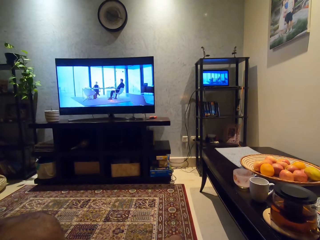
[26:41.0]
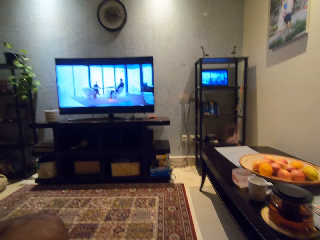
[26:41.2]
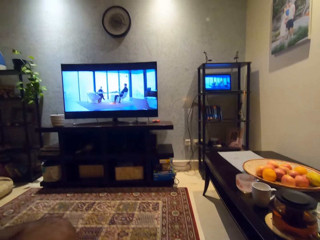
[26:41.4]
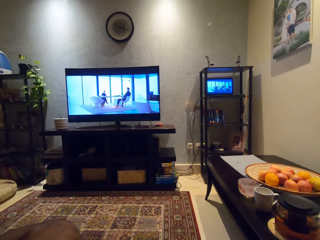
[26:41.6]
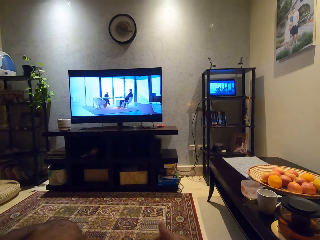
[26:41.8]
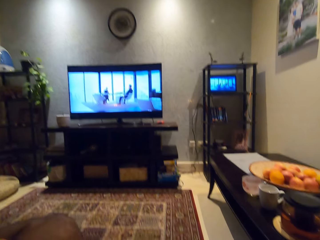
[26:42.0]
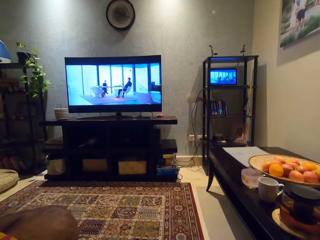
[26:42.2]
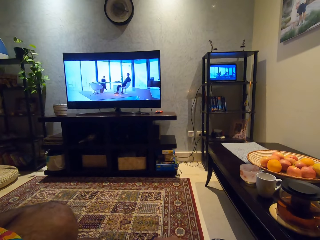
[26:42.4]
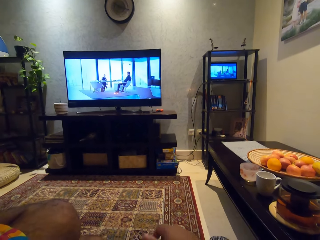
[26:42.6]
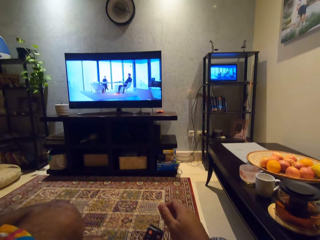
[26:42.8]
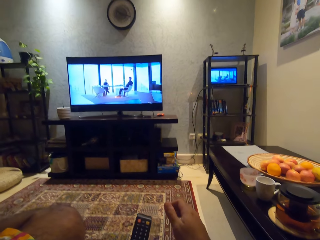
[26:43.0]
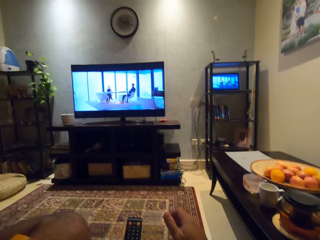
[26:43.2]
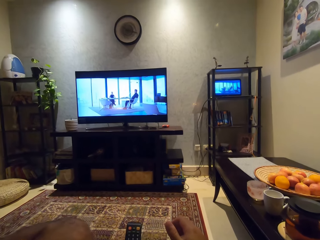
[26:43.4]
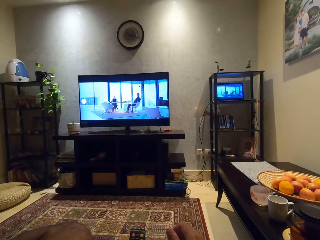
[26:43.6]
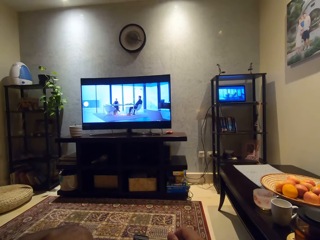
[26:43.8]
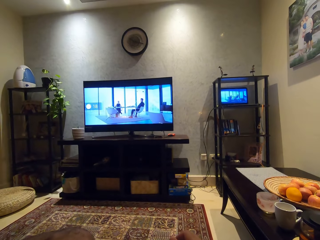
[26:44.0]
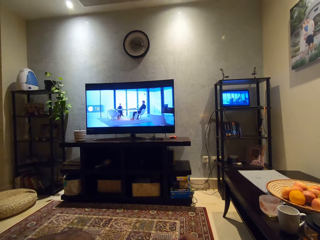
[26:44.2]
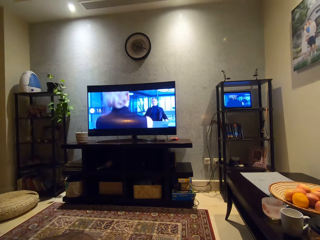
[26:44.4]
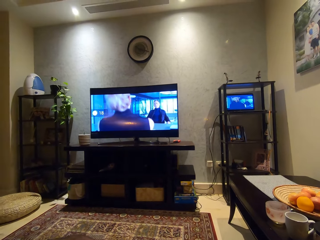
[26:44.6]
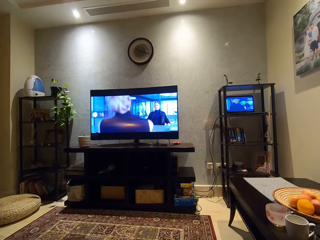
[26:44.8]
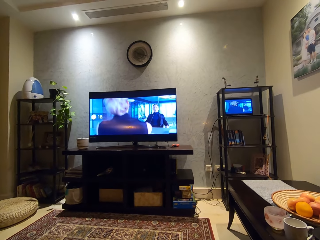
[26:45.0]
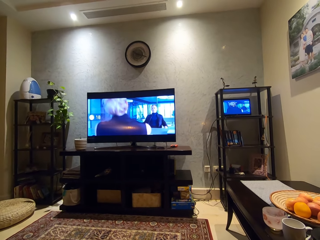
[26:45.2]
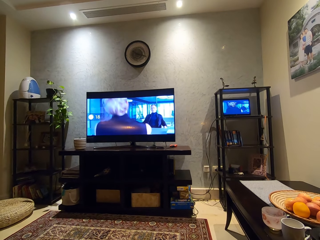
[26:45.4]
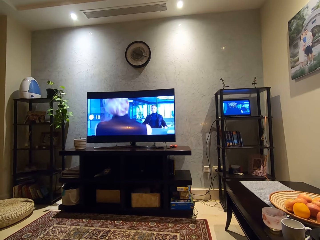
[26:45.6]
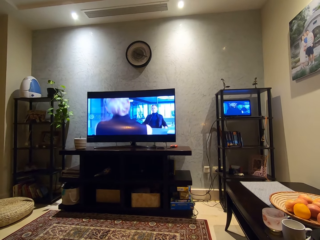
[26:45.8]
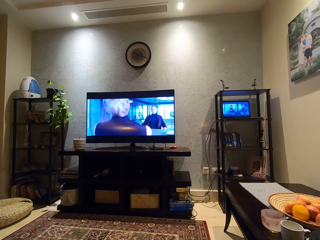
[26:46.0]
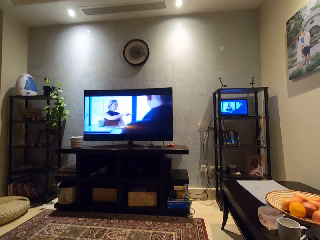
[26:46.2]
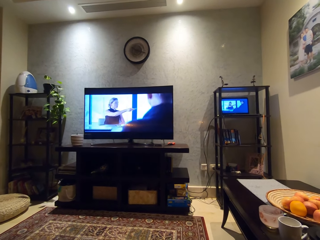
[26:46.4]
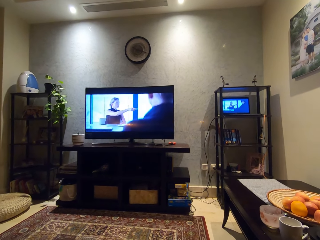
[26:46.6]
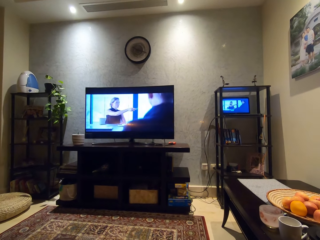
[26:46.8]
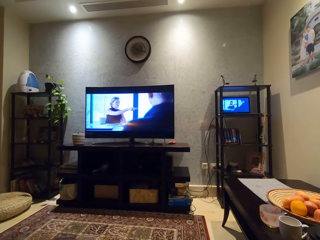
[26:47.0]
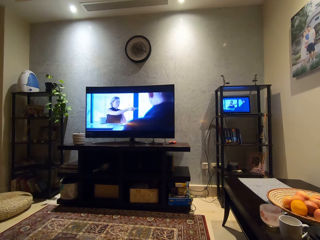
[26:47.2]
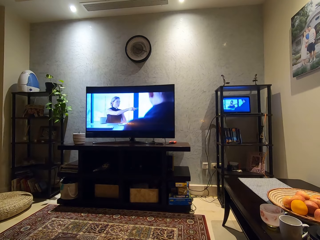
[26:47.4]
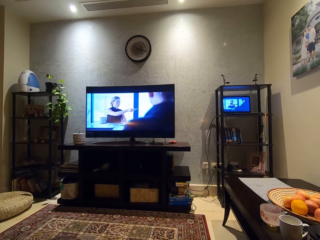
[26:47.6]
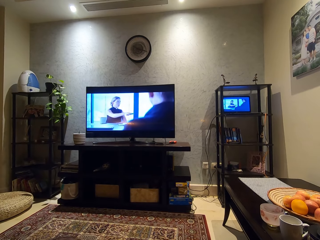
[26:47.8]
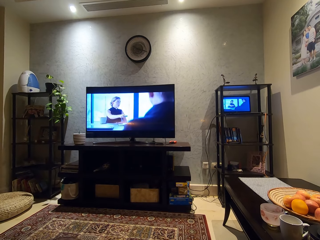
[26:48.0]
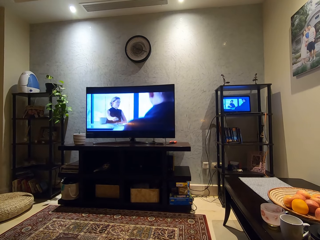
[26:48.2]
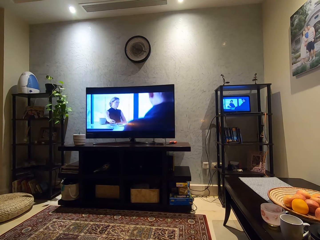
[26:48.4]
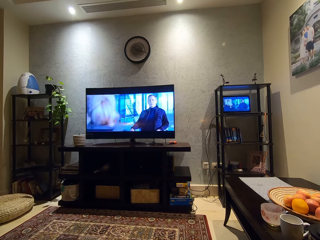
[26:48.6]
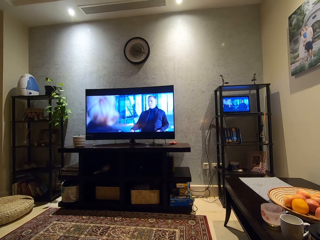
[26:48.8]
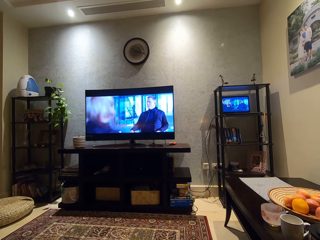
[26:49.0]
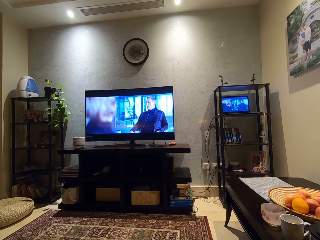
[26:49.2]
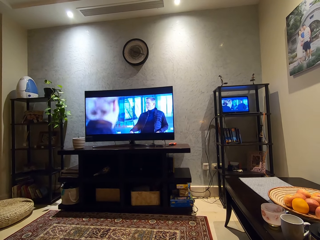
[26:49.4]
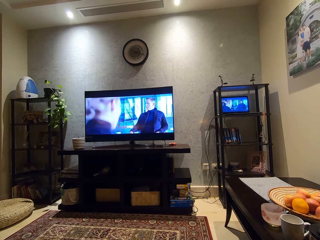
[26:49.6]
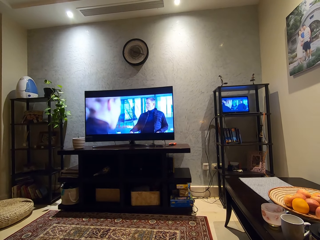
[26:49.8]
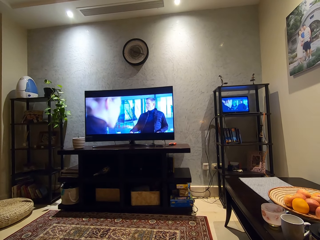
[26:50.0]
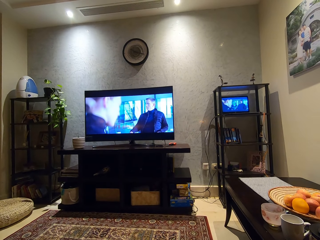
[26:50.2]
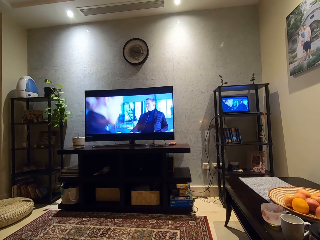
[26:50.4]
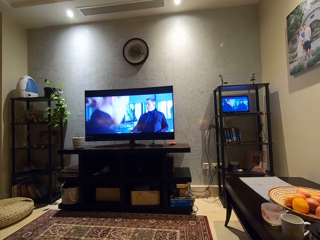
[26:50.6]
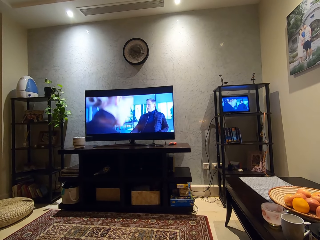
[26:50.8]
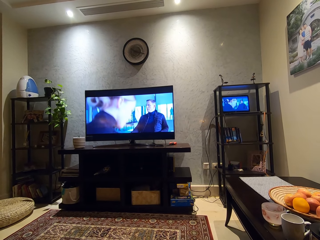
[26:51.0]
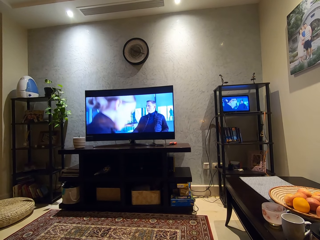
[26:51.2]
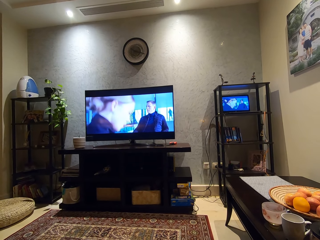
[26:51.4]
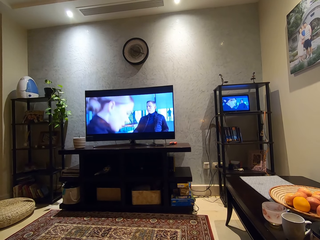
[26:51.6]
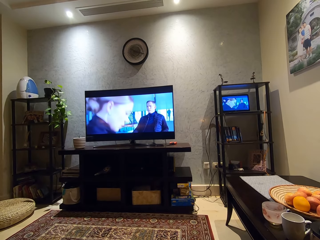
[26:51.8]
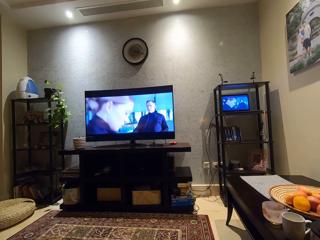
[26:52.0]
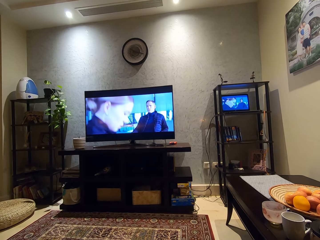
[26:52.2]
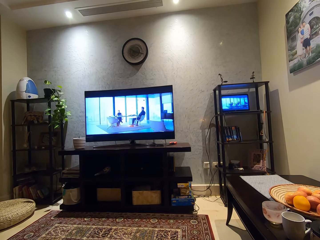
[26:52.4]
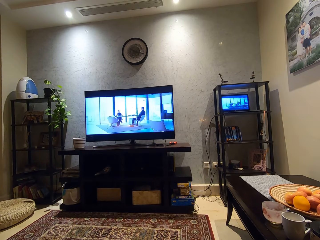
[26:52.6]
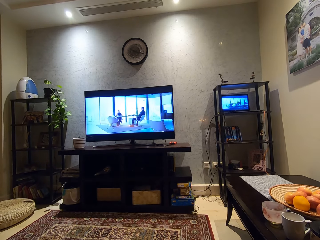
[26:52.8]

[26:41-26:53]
The camera wearer raises his right hand. He operates a remote control in his left hand.

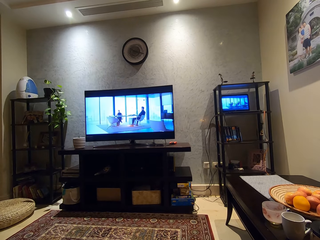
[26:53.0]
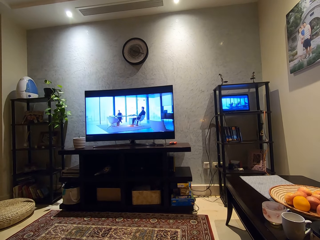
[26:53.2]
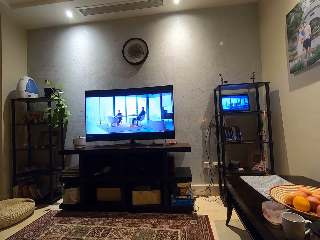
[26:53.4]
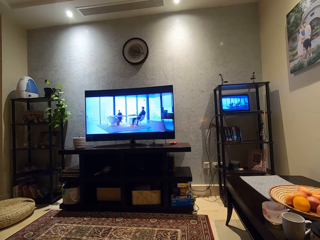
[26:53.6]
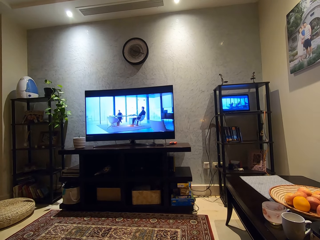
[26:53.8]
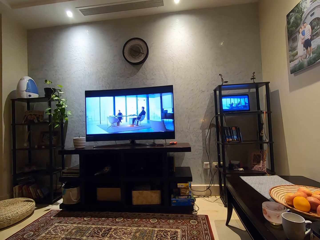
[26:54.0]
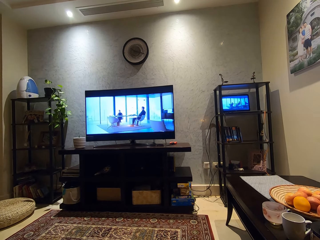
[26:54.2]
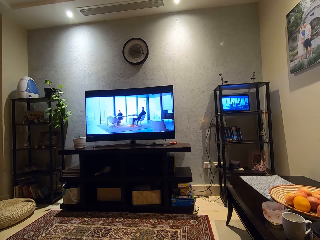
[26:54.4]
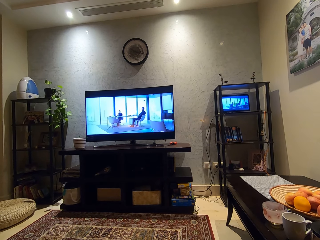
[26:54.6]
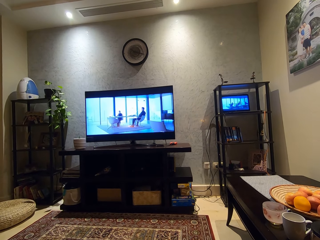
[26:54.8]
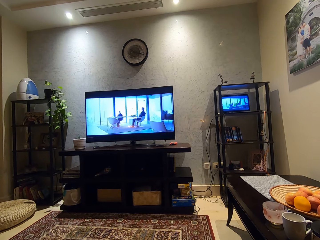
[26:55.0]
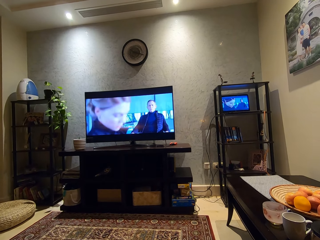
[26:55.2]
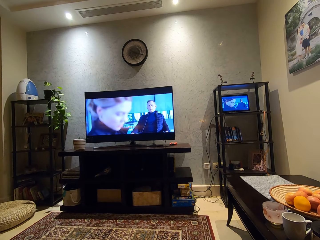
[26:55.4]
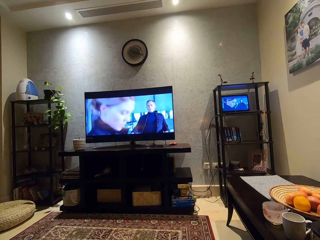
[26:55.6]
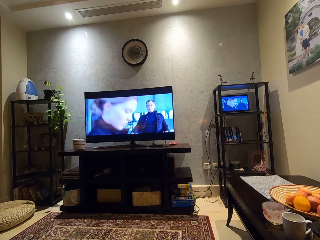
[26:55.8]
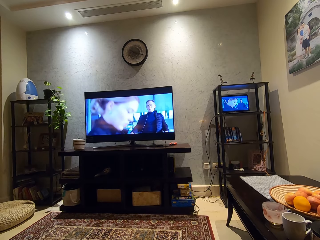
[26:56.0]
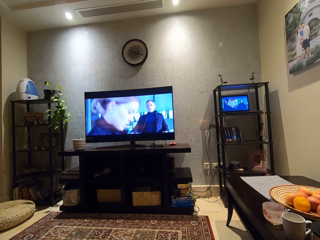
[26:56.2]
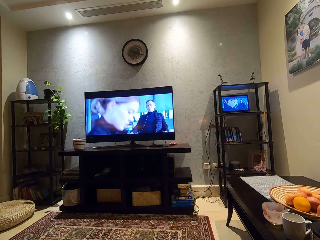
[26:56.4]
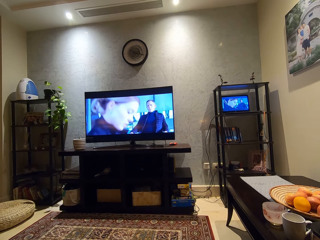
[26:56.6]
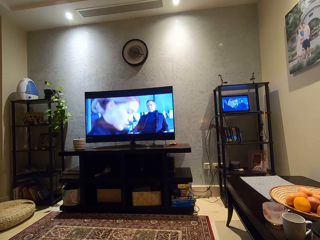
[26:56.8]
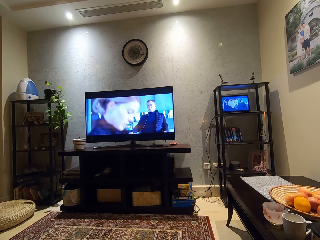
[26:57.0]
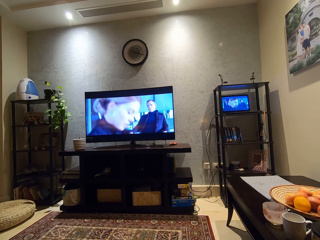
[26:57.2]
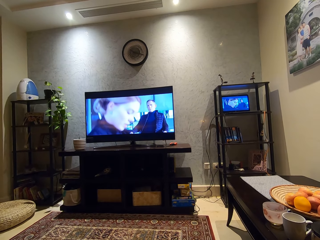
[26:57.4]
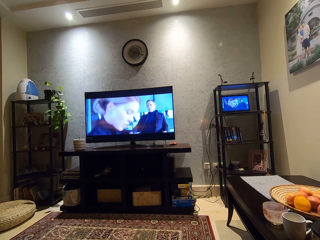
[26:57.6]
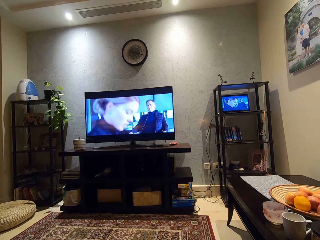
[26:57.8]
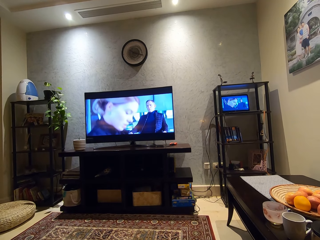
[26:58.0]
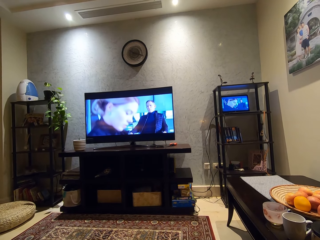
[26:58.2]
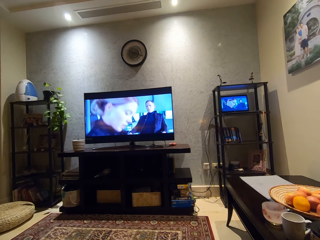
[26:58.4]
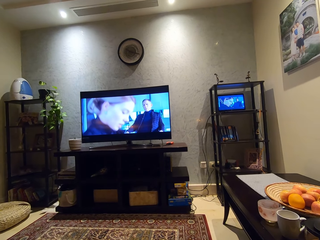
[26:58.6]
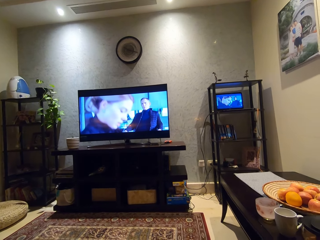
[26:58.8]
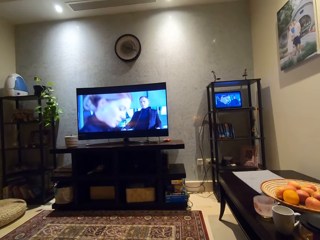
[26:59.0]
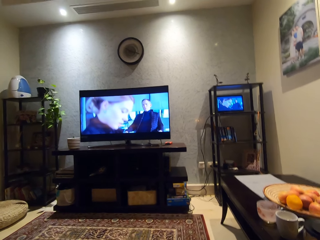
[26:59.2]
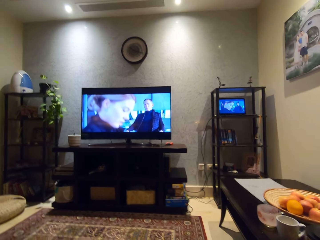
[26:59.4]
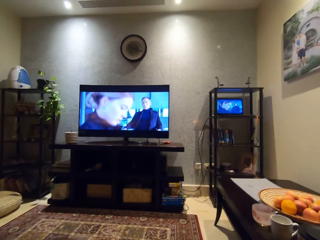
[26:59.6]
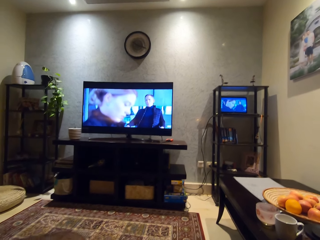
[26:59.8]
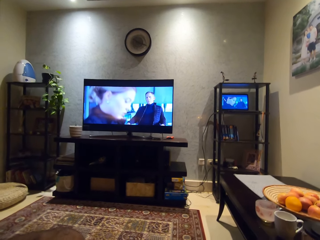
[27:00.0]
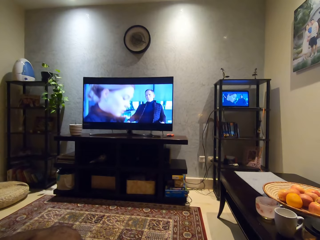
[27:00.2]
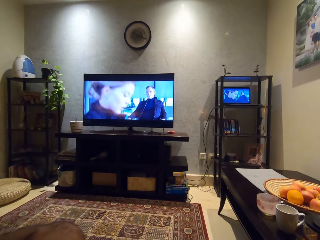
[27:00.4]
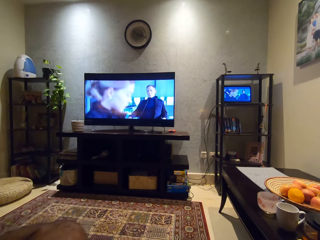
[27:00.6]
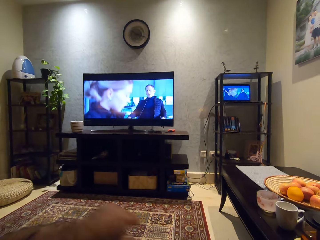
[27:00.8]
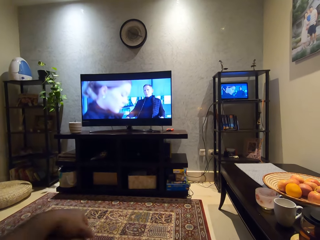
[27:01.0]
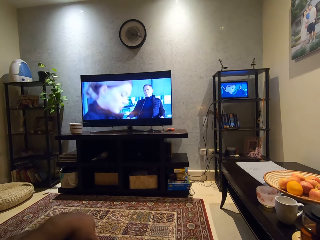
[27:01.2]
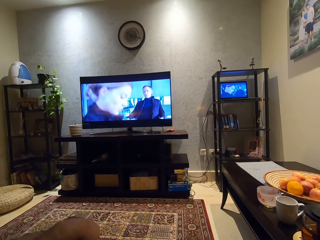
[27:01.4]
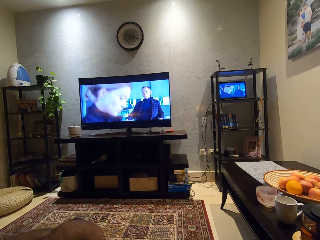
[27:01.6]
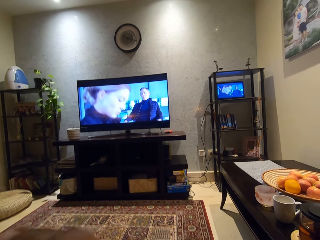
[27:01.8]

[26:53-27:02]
The camera wearer touches his left leg with his left hand.
